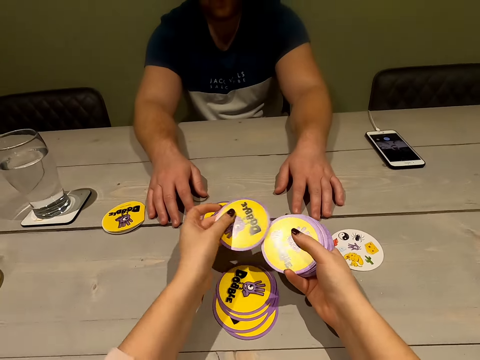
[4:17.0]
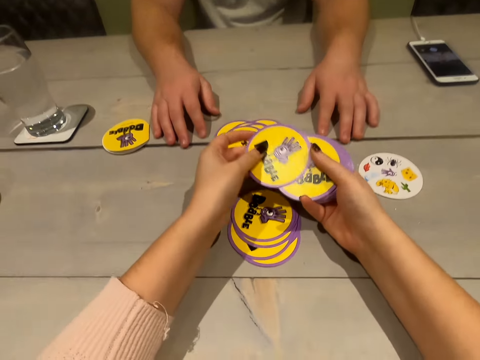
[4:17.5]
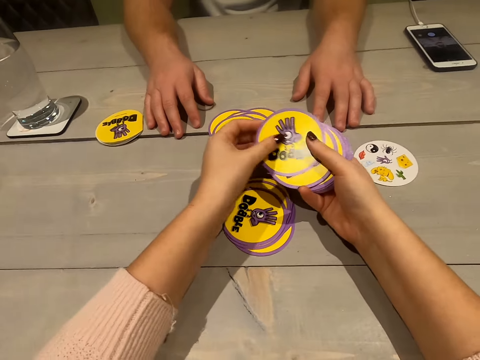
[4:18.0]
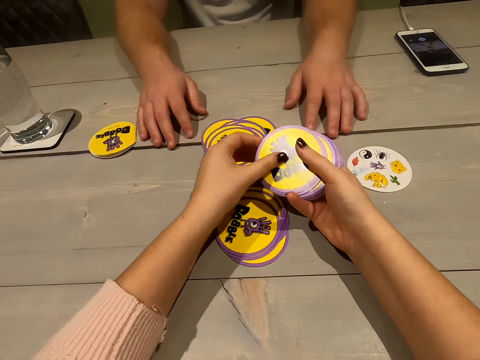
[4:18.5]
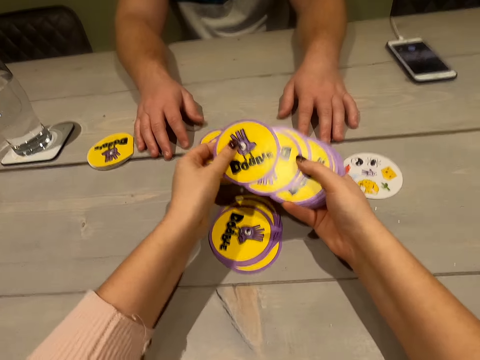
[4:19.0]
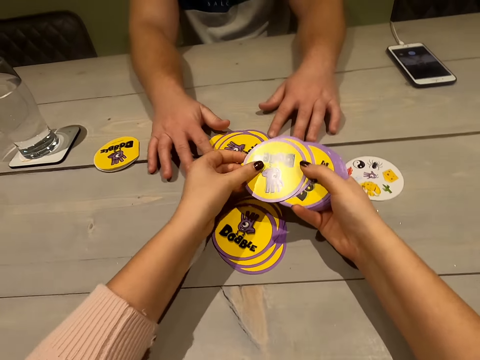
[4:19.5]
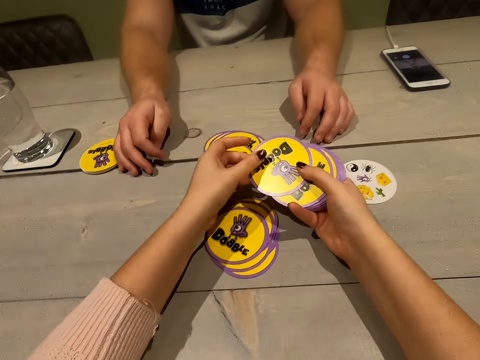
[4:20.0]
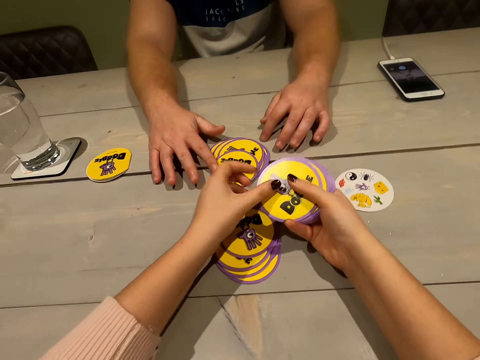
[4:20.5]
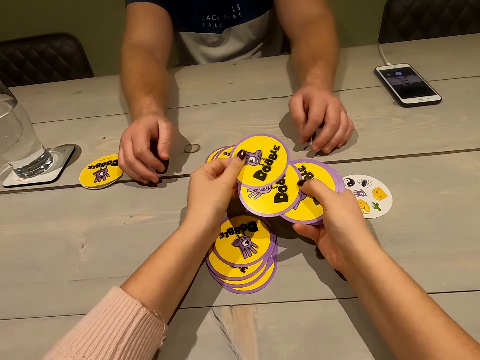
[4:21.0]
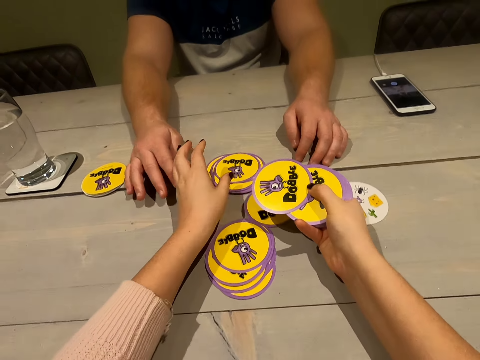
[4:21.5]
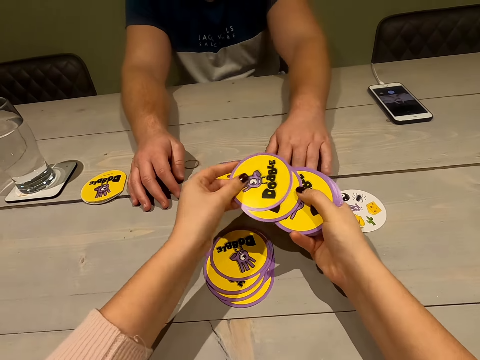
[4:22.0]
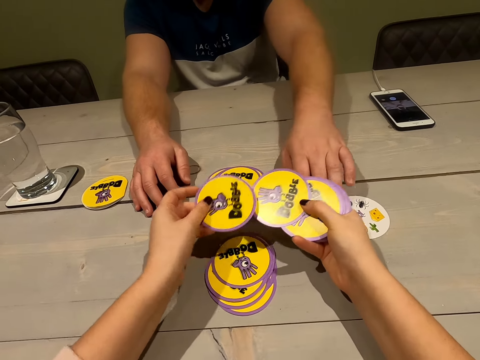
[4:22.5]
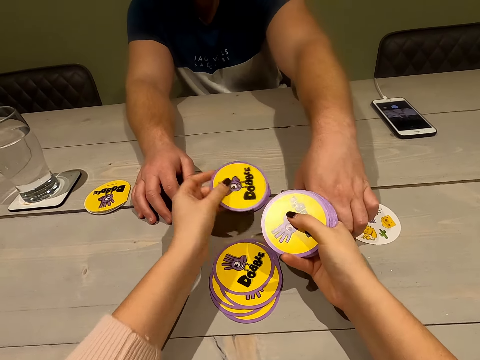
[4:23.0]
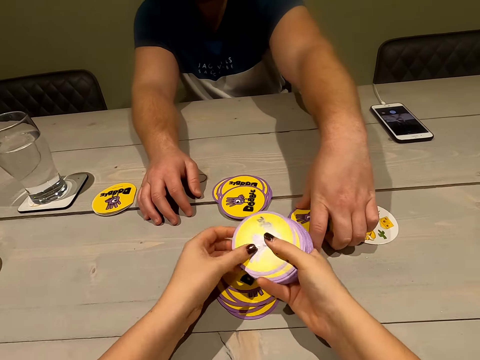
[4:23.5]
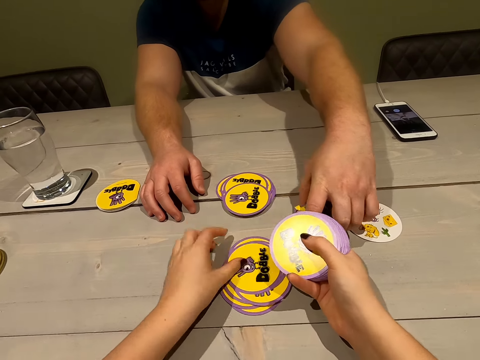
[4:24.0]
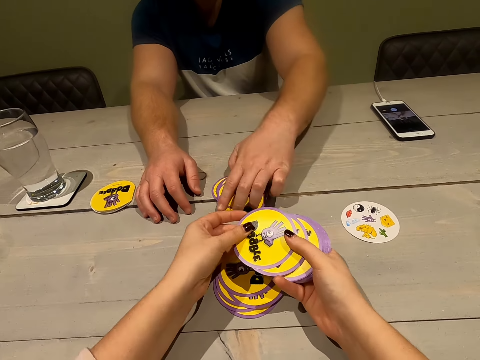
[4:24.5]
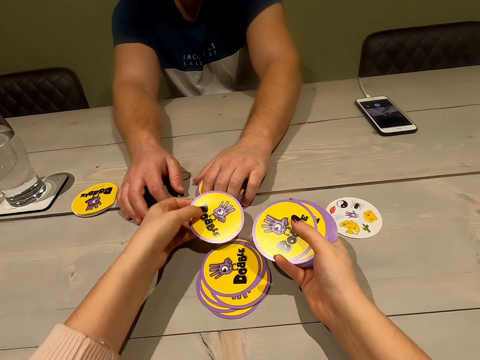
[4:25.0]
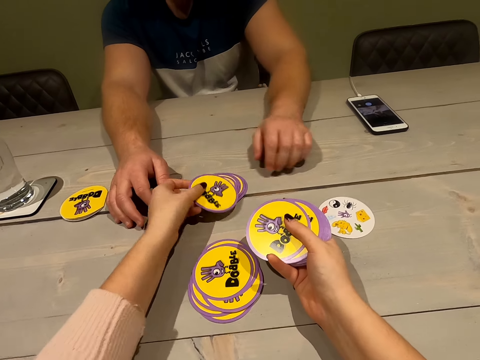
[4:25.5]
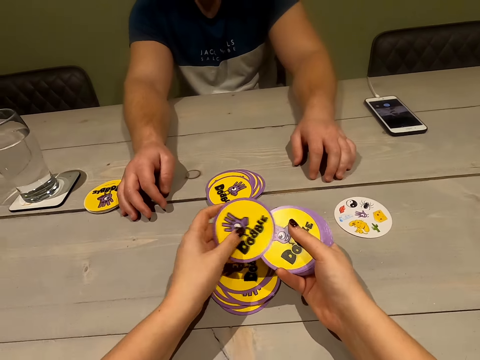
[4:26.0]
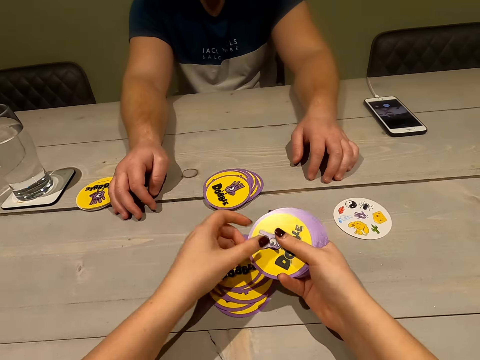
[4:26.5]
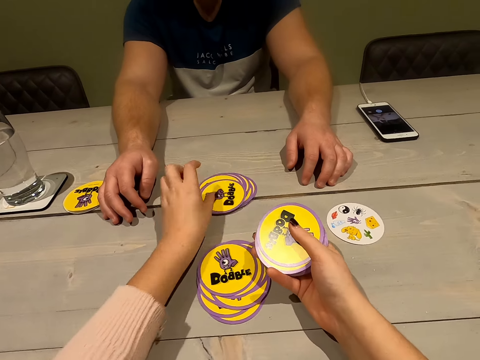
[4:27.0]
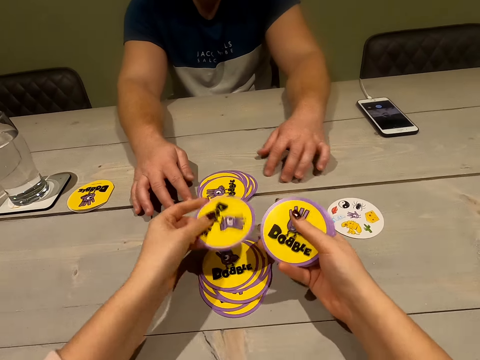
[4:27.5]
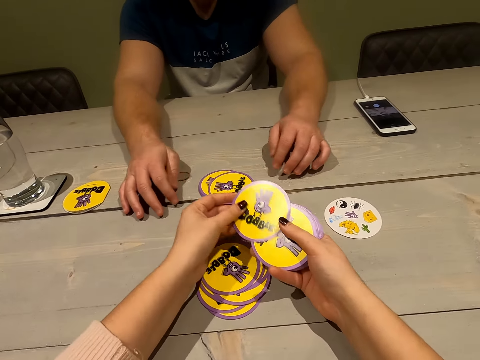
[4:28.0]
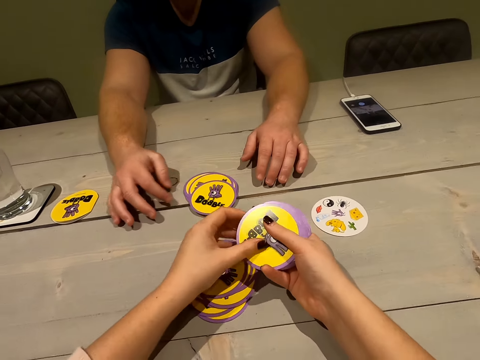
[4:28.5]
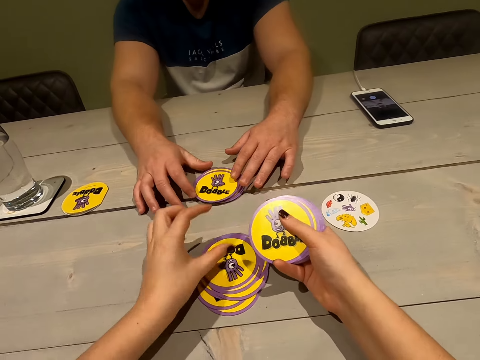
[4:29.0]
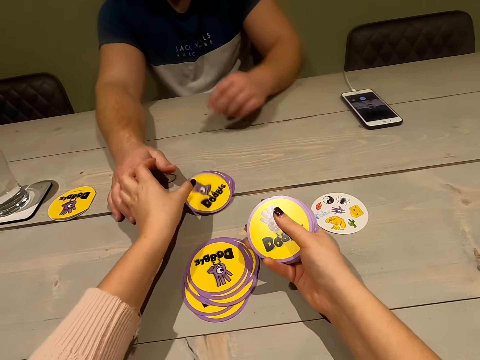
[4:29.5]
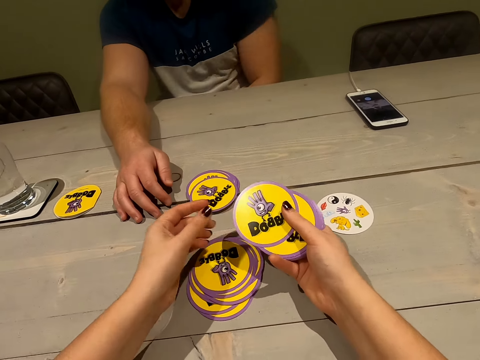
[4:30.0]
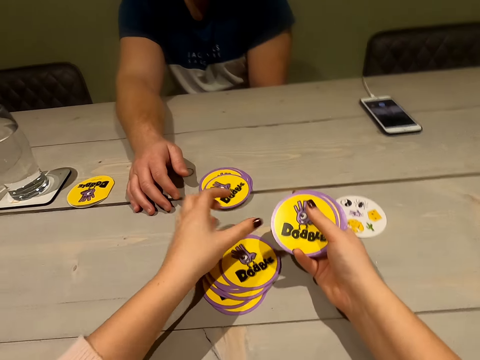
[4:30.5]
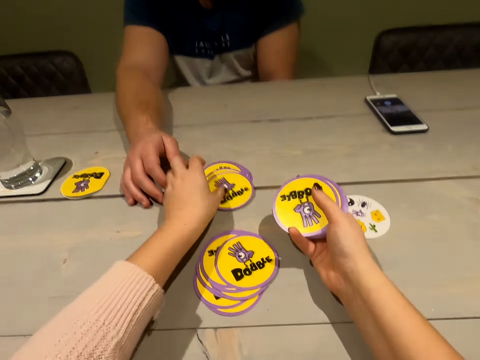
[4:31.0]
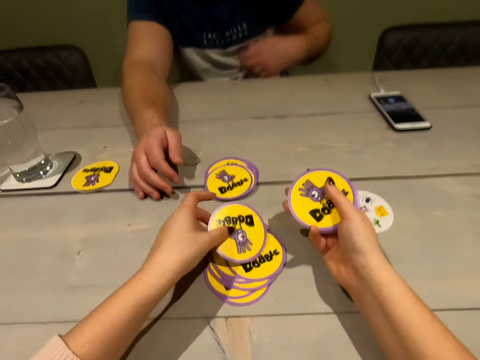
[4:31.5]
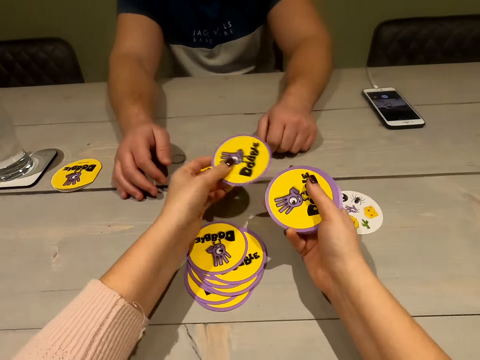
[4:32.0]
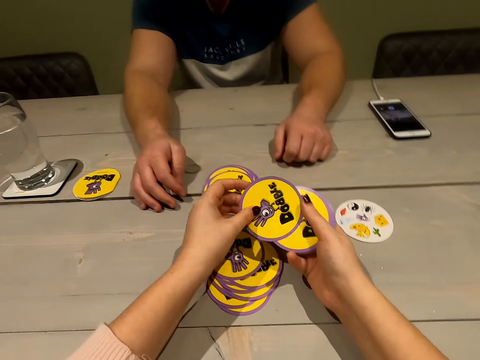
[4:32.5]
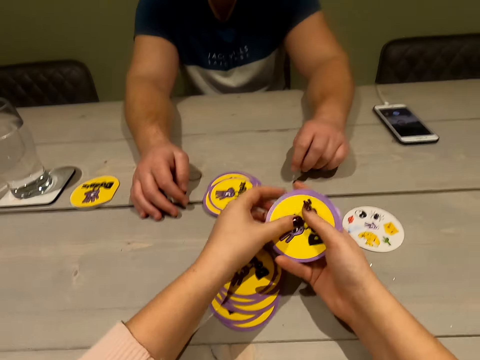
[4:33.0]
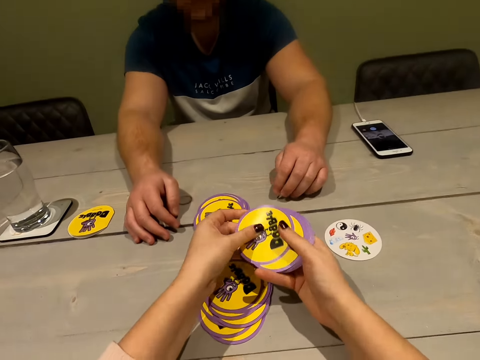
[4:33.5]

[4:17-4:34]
A person assembles the cards. The person collects a card. The person gathers the cards. The person does something.

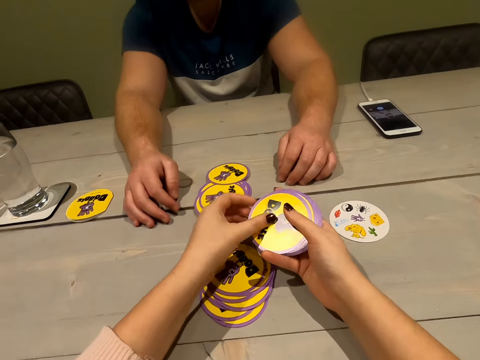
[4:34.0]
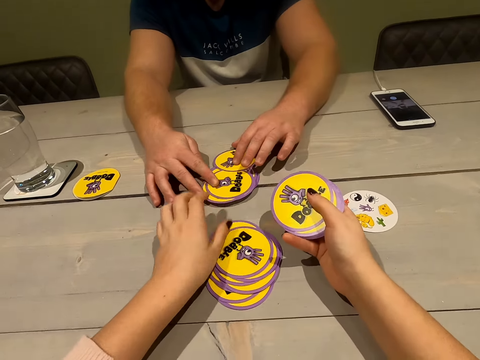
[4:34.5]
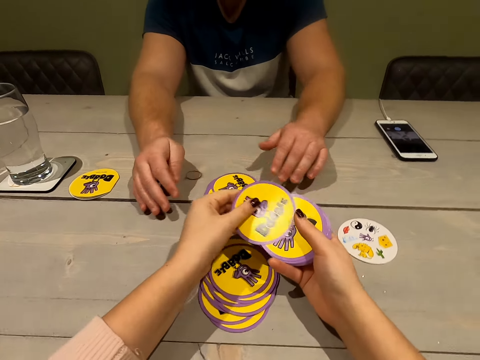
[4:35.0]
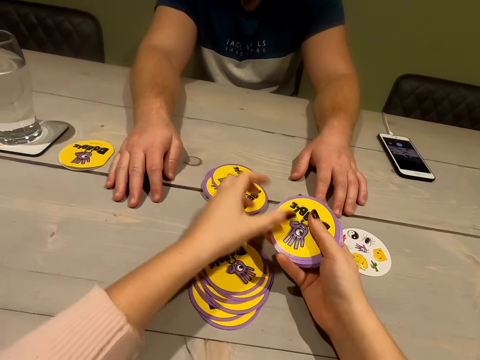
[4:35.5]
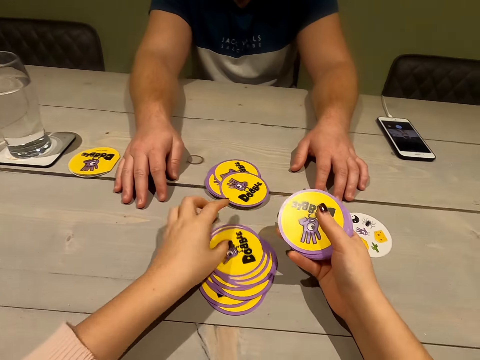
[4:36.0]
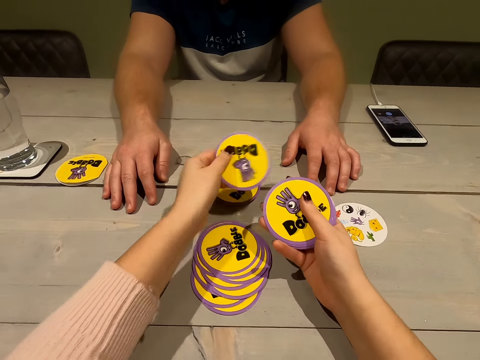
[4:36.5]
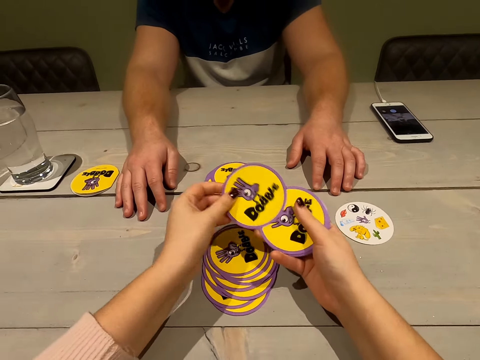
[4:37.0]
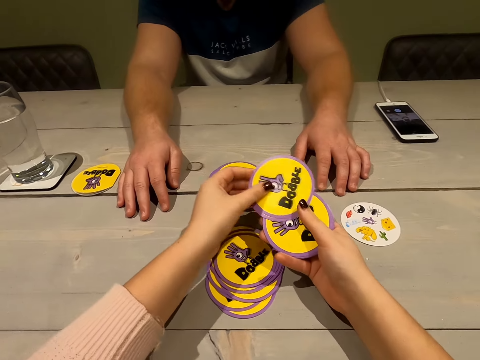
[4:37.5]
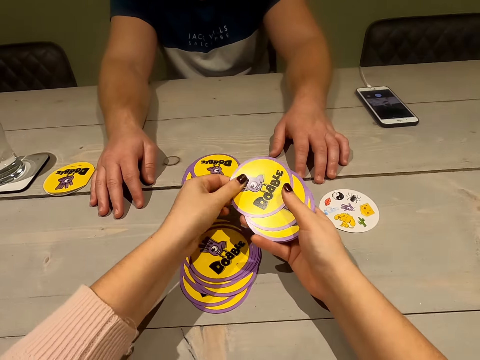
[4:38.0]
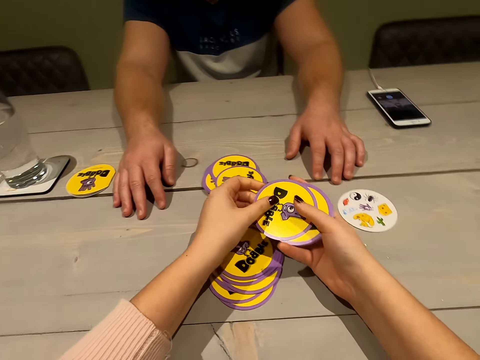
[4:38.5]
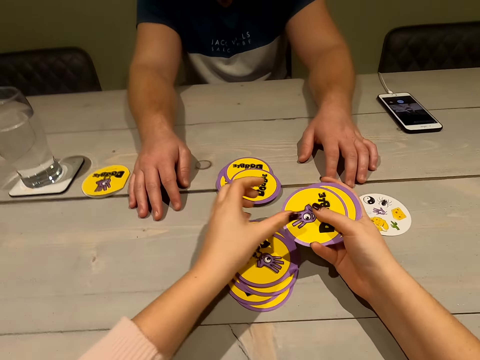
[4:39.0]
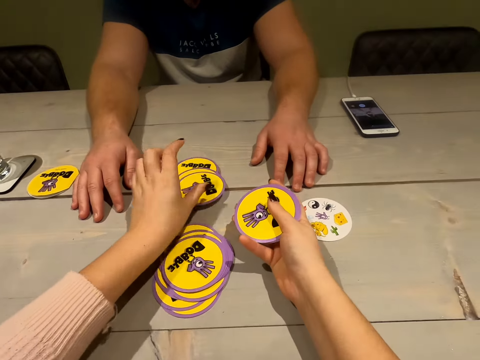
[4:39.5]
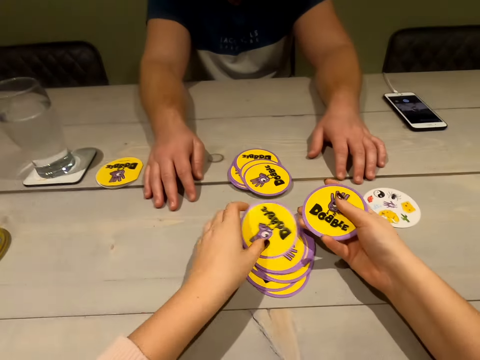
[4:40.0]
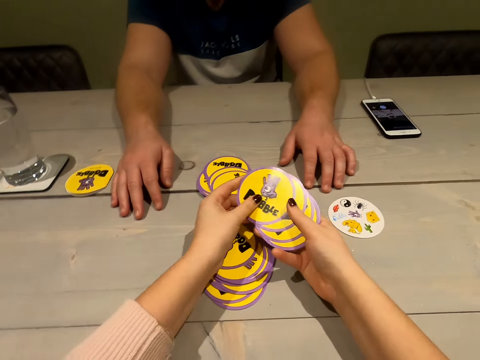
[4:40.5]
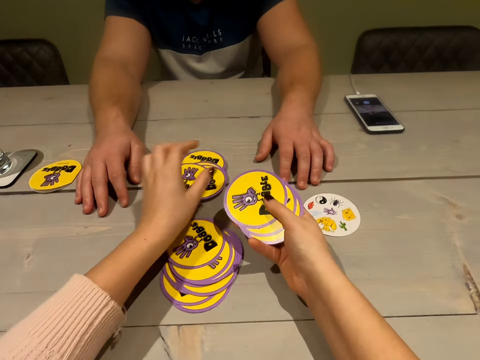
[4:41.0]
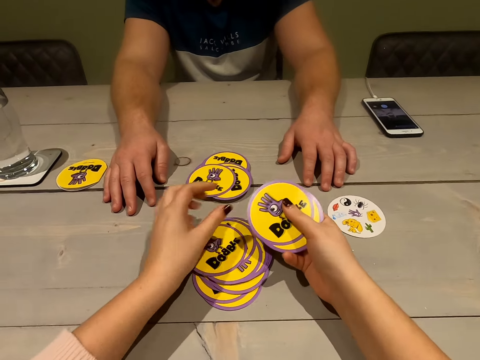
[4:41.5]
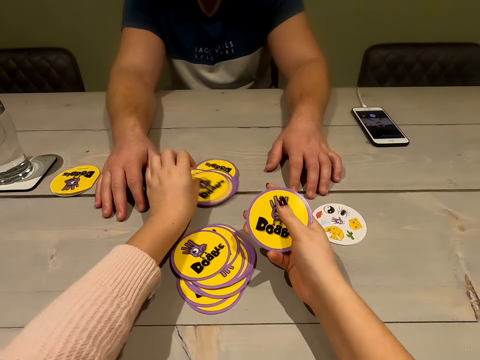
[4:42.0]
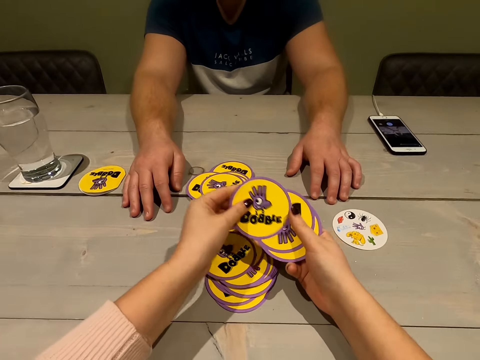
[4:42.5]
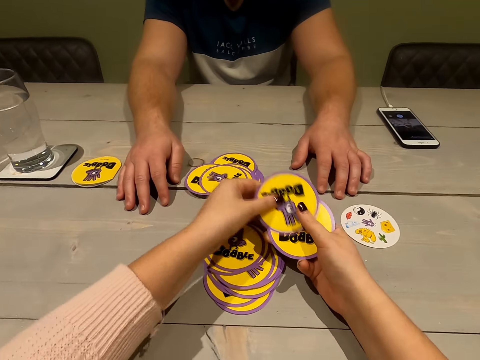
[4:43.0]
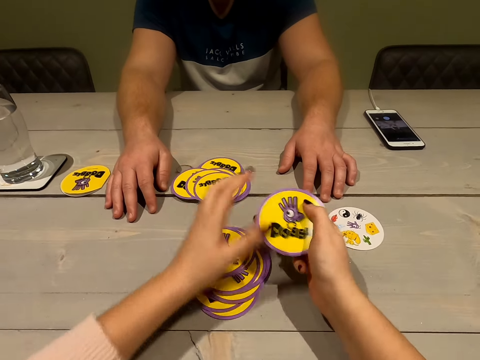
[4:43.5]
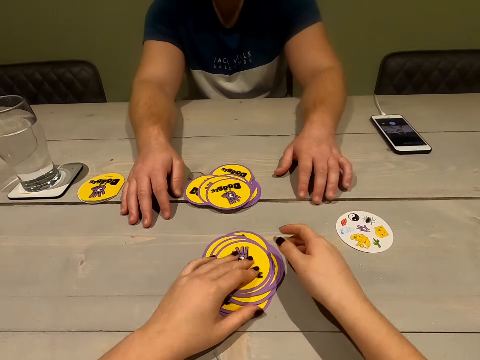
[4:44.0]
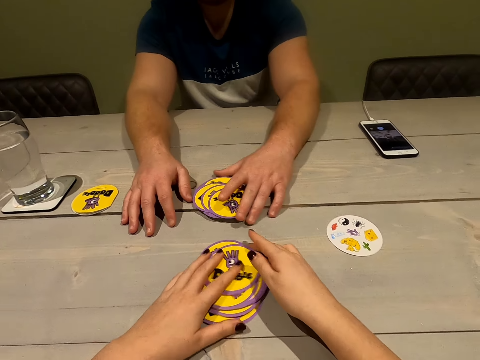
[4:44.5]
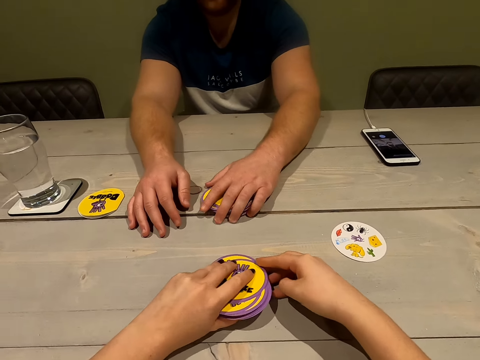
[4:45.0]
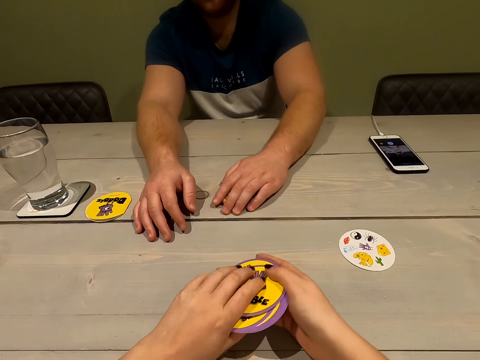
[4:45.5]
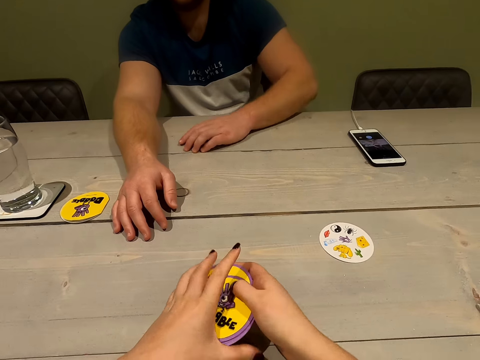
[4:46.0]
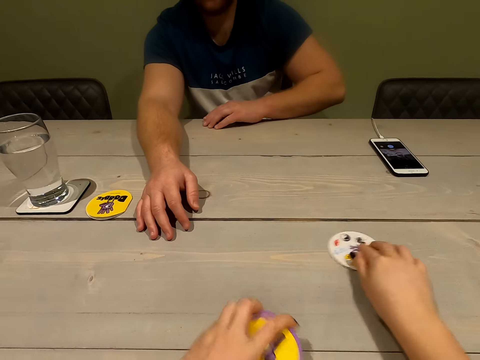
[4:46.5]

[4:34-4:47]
A person holds the cards. The person takes the cards from the table.
